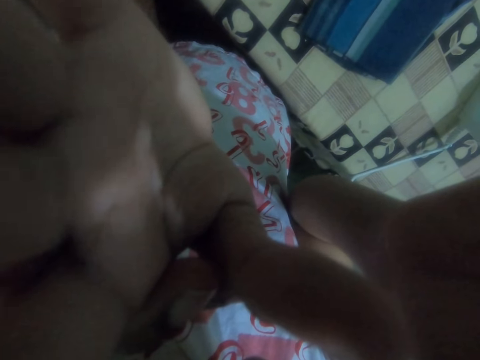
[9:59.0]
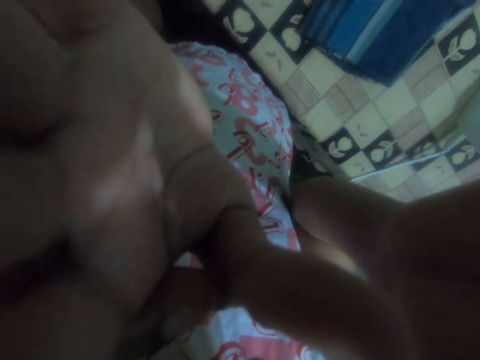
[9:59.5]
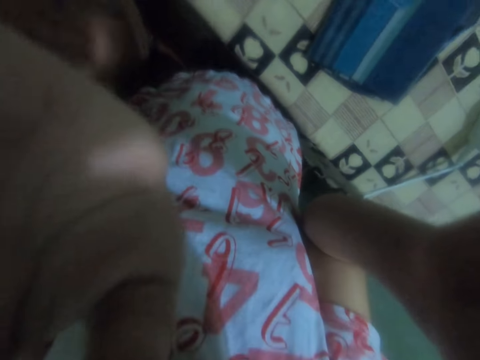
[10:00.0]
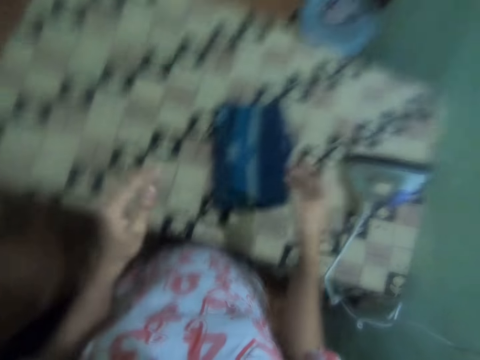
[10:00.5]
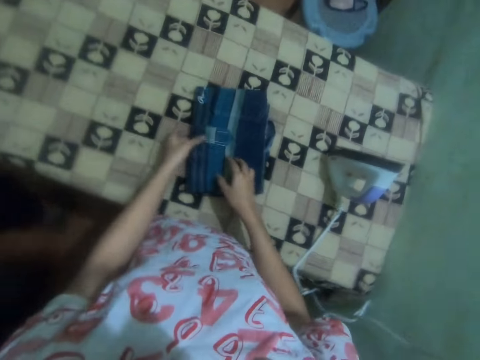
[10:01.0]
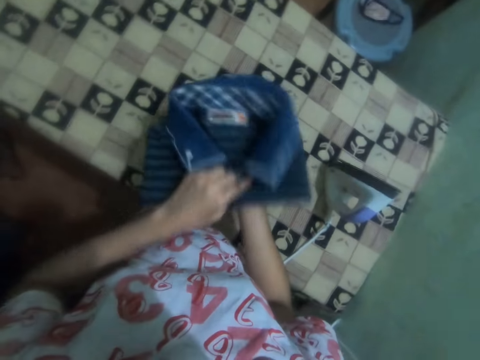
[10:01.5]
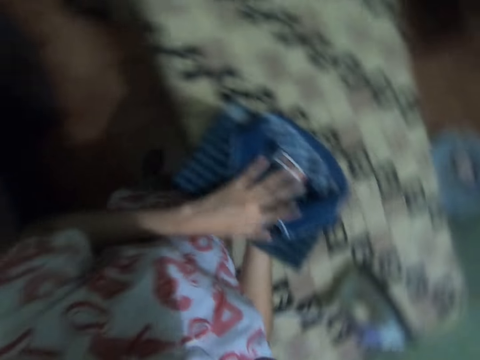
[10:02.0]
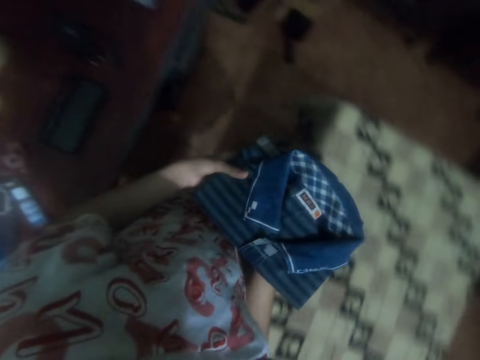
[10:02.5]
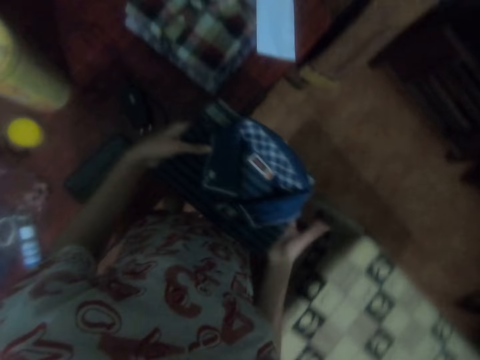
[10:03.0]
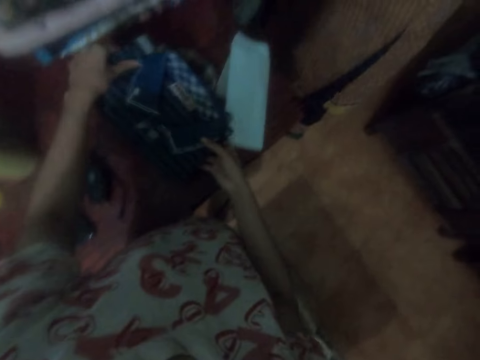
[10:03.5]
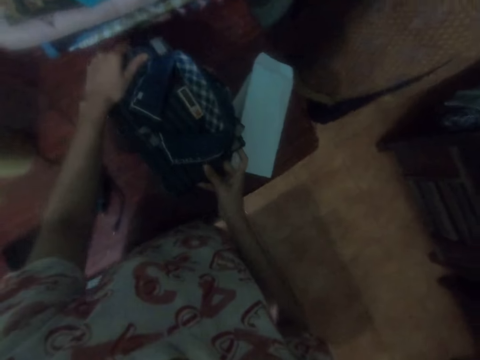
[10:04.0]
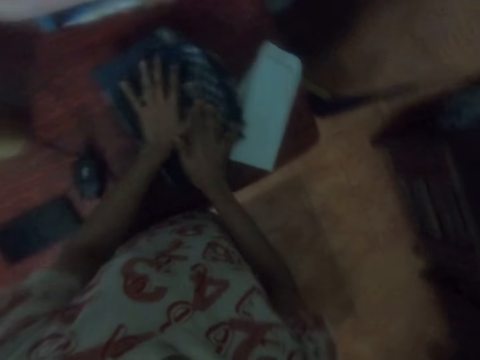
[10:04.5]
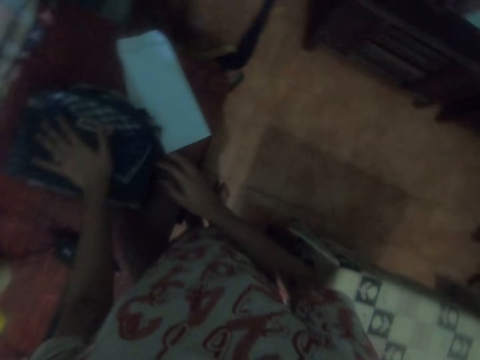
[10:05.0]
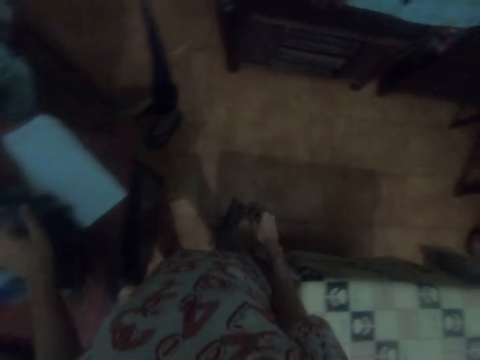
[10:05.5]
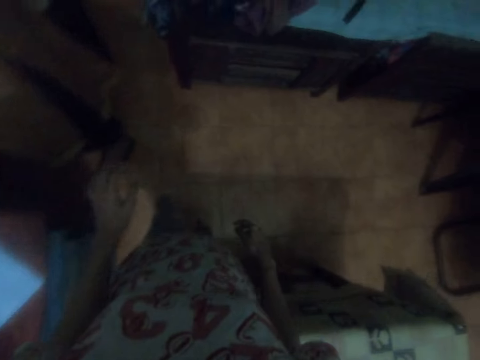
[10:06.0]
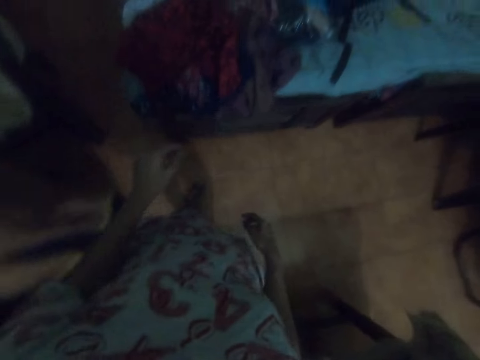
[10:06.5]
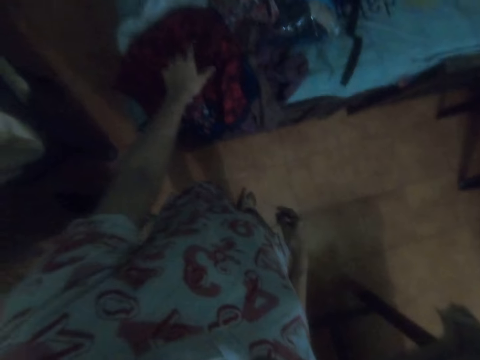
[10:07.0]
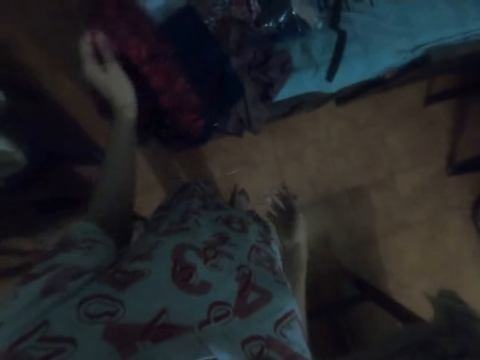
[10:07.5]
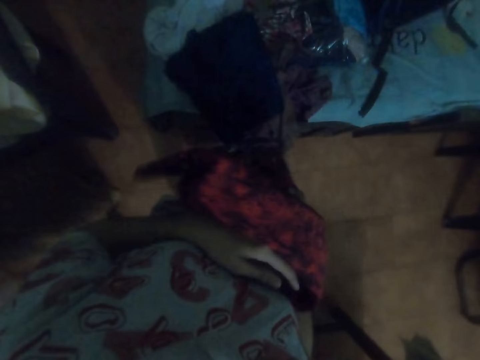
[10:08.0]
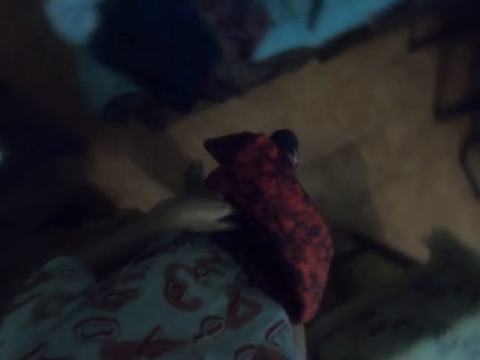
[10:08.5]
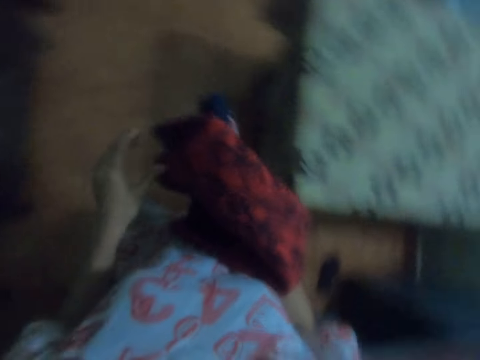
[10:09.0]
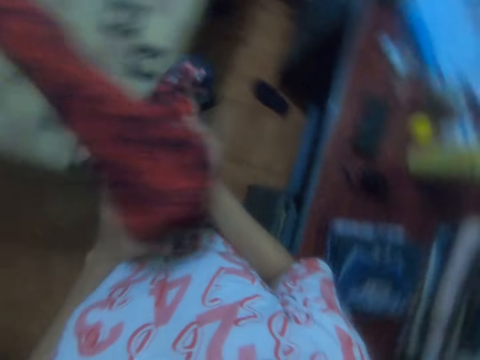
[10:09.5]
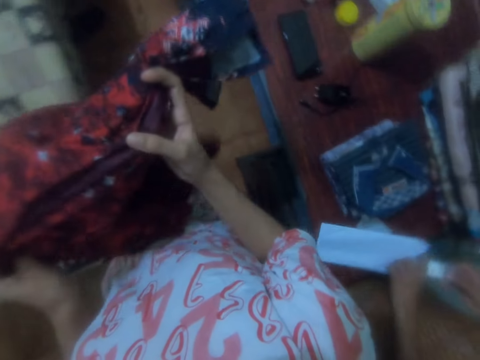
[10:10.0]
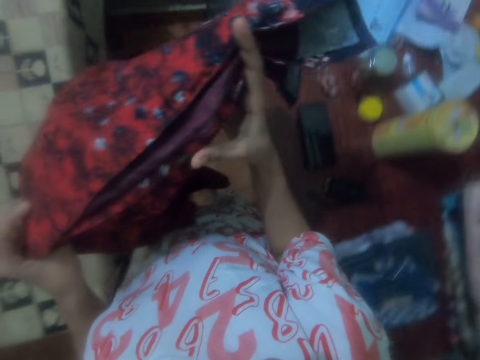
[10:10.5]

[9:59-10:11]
The camera wearer picks up a folded t-shirt from a table. She walks around a room. She places the folded t-shirt on top of a cabinet. She walks around the room. She picks up a cloth with her left hand from the cabinet. She exchanges the cloth to her right hand. She walks around the room.

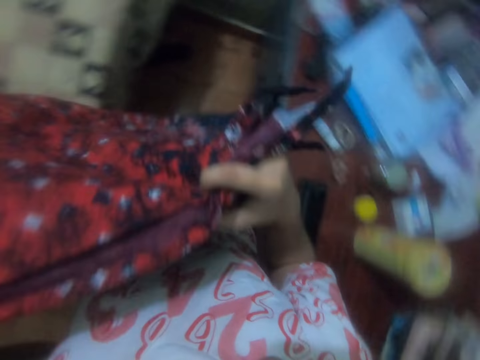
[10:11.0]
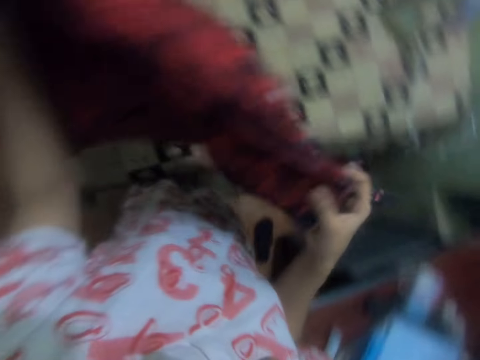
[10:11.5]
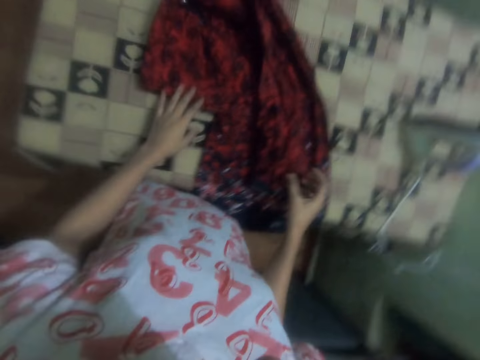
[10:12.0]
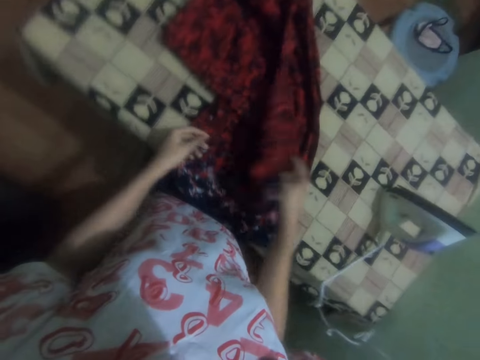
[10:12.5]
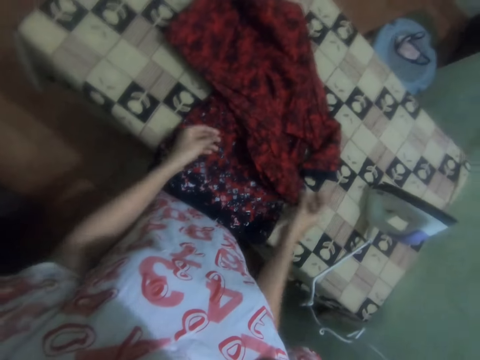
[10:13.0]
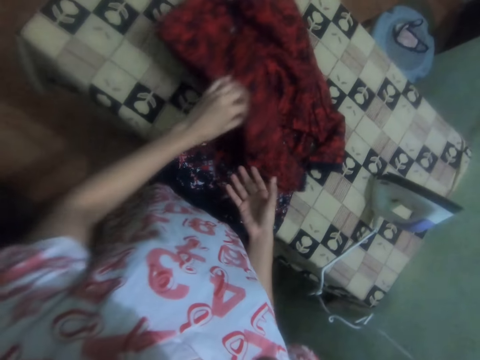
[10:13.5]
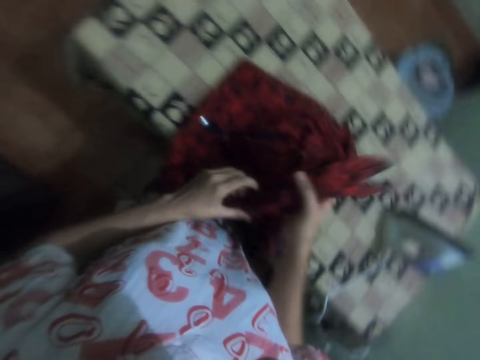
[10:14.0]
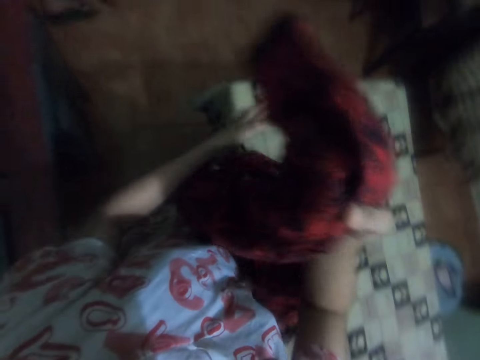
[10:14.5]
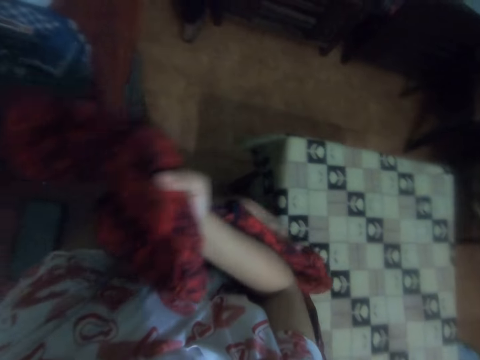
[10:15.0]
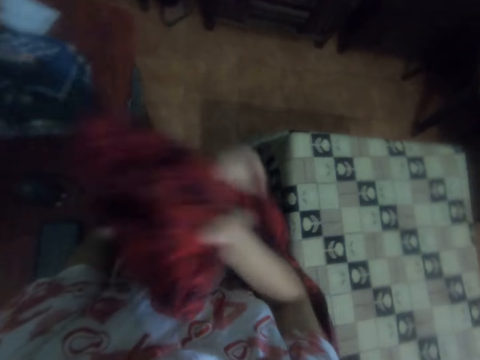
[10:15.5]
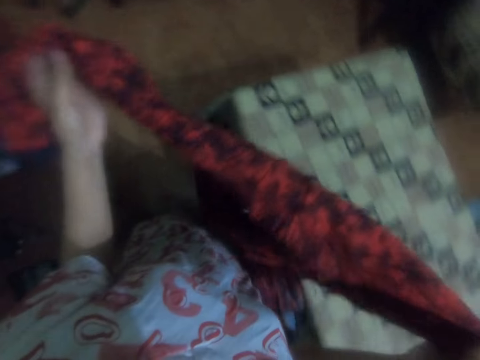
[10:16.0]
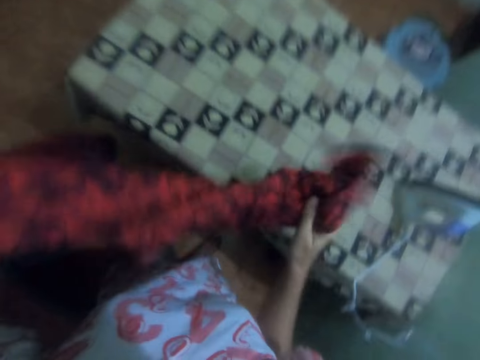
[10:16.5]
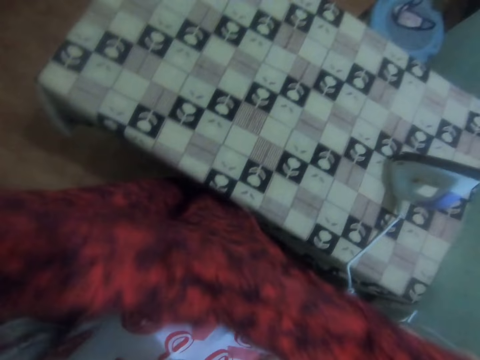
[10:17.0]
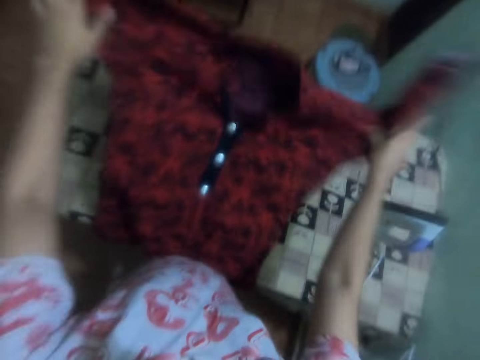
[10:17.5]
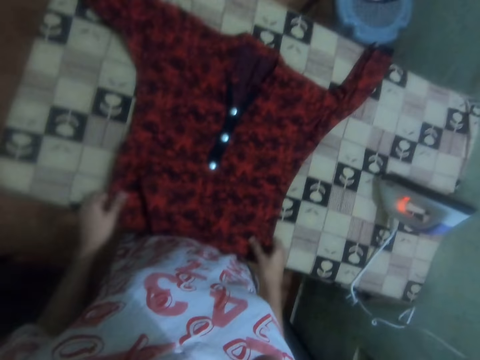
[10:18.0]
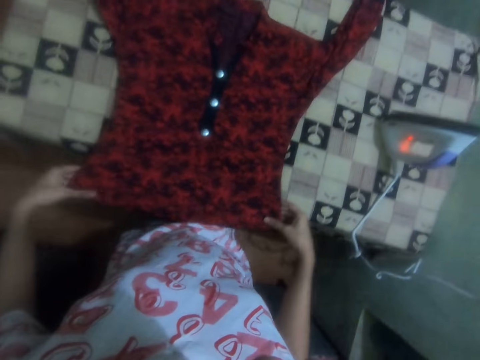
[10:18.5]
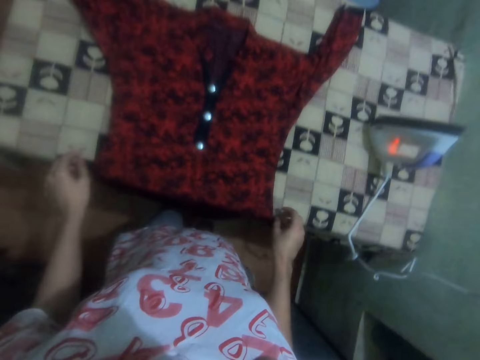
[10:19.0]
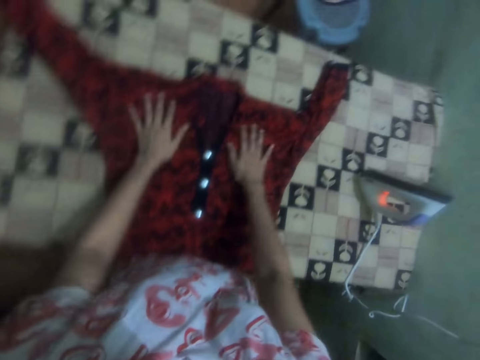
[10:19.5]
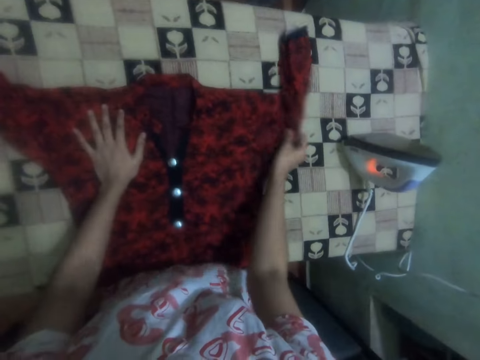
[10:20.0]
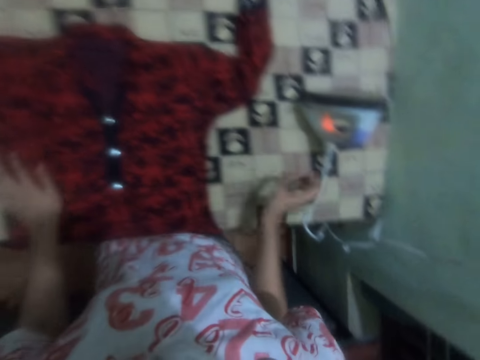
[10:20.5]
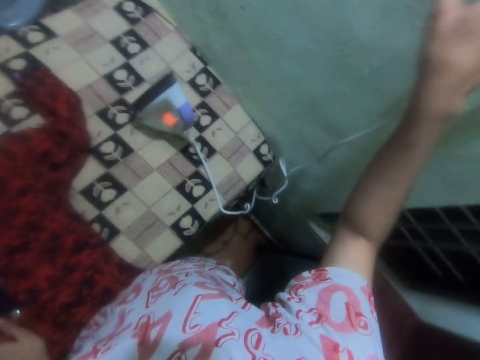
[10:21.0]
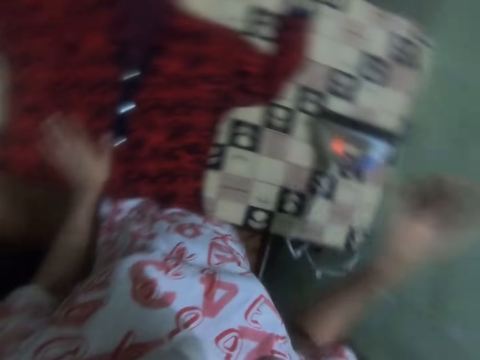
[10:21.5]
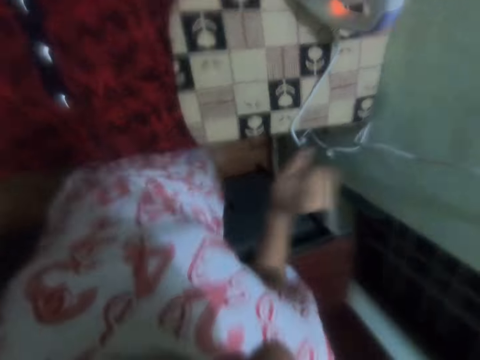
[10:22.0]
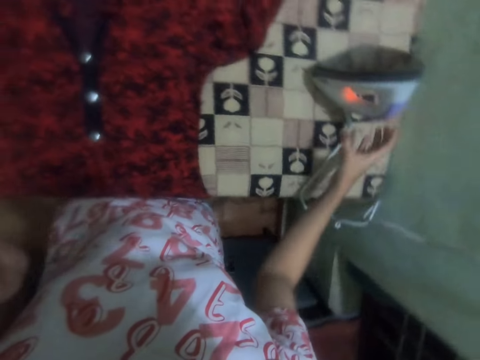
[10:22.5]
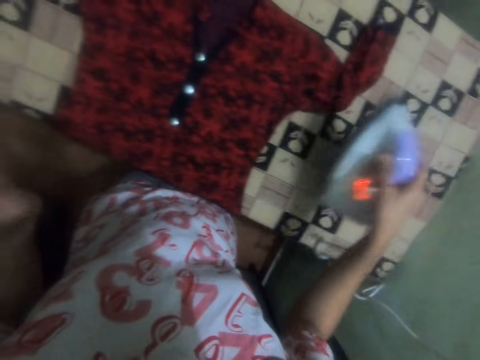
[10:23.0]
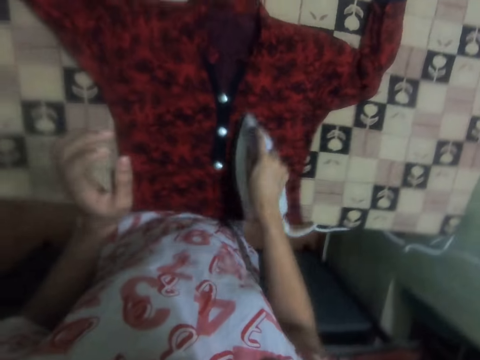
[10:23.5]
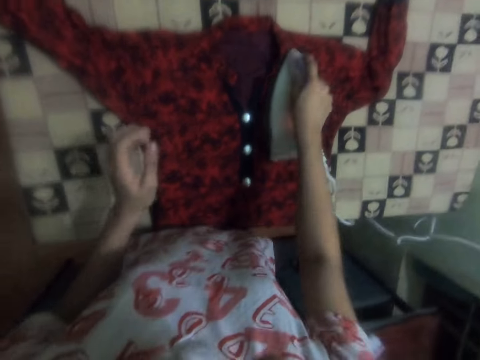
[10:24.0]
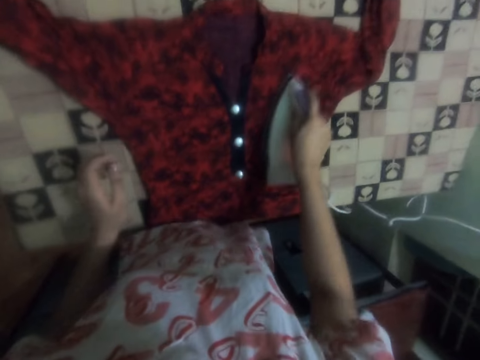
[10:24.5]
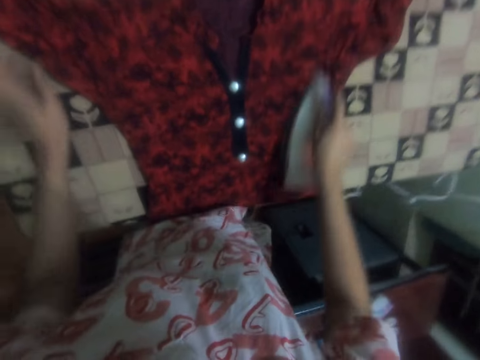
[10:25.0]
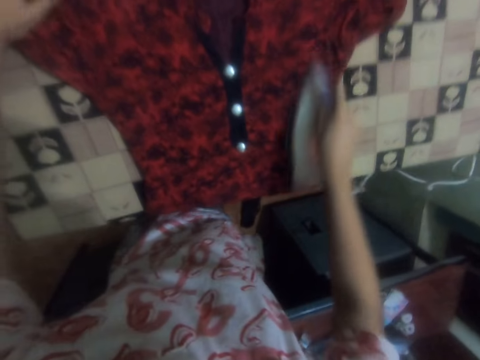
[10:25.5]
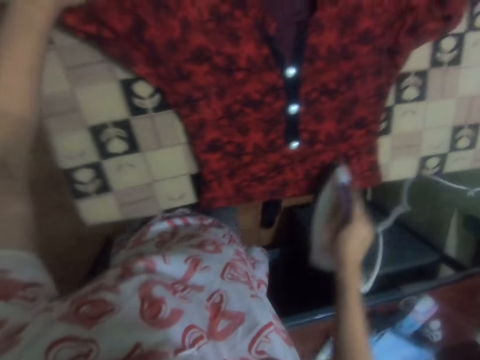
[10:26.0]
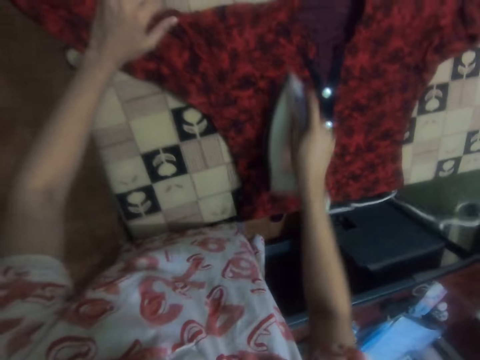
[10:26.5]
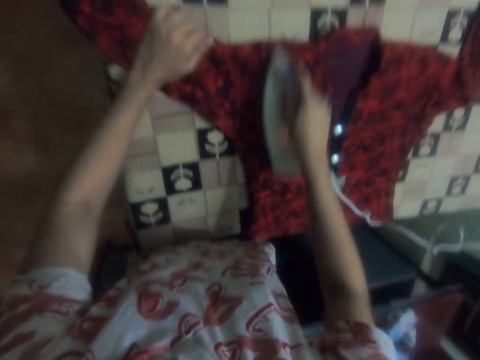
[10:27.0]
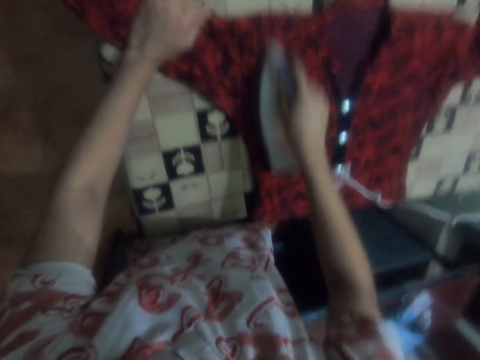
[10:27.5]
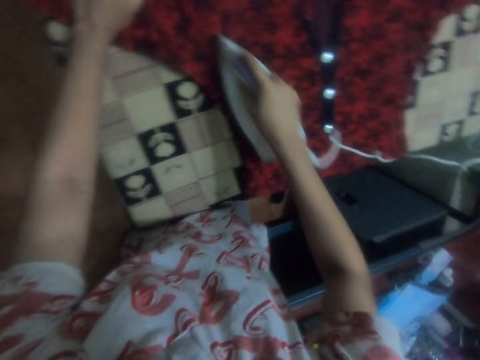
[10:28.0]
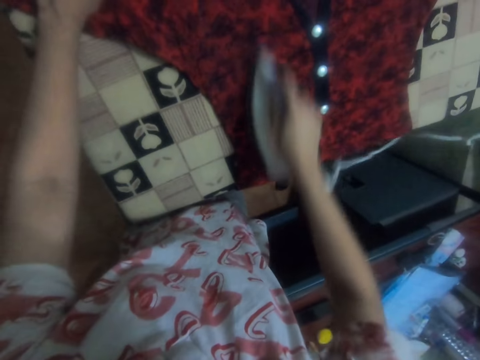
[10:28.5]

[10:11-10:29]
The camera wearer puts the dress on the ironing table. They spread the cloth on the table. They pick up the dress from the ironing table. They spread the dress on the ironing table. They pick up the iron box from the table with the right hand. They put the iron box on the ironing table. They iron the dress on the ironing table with the iron box.
